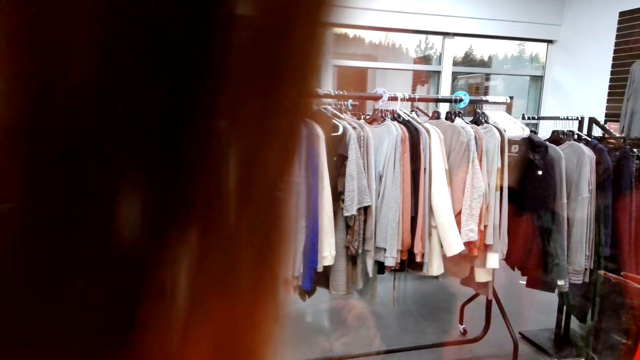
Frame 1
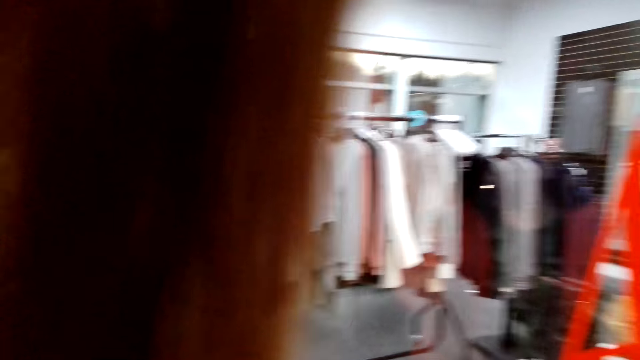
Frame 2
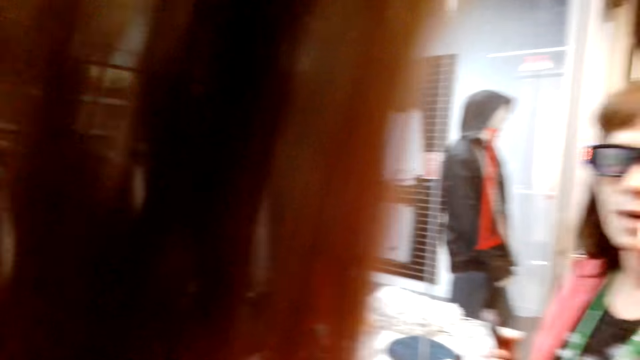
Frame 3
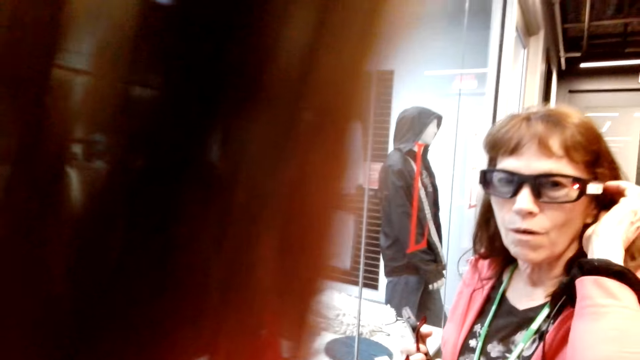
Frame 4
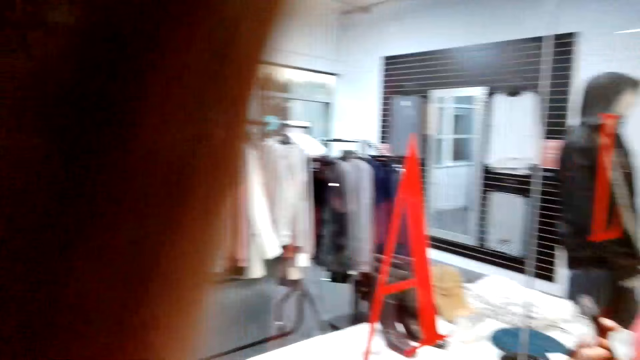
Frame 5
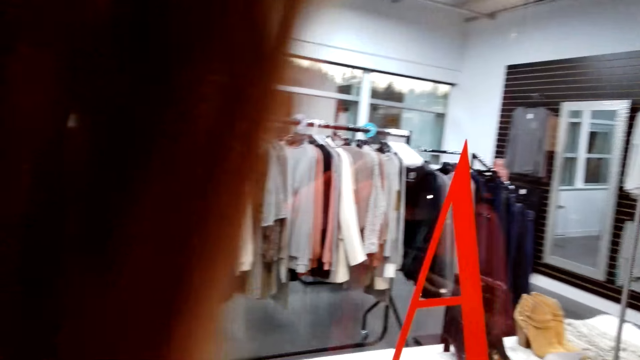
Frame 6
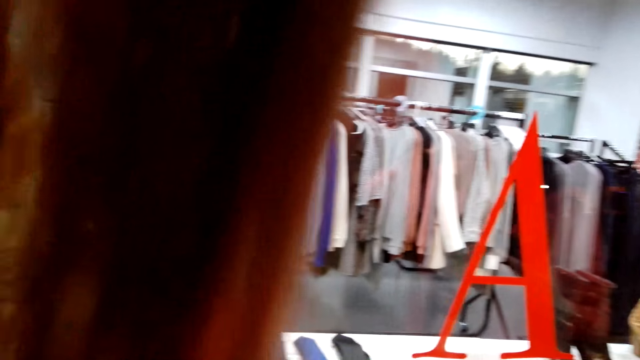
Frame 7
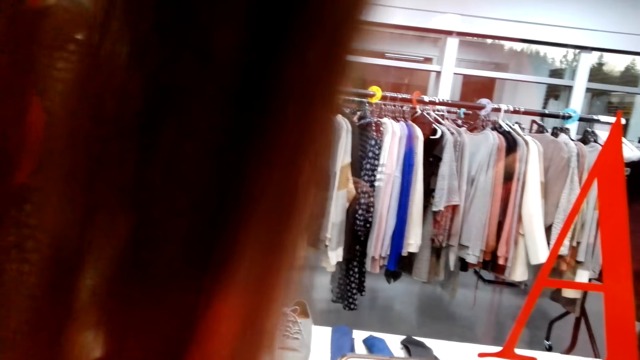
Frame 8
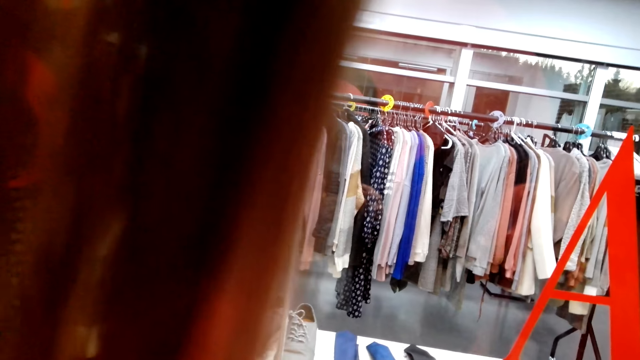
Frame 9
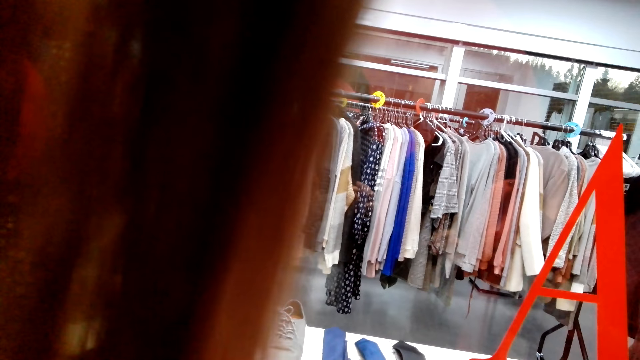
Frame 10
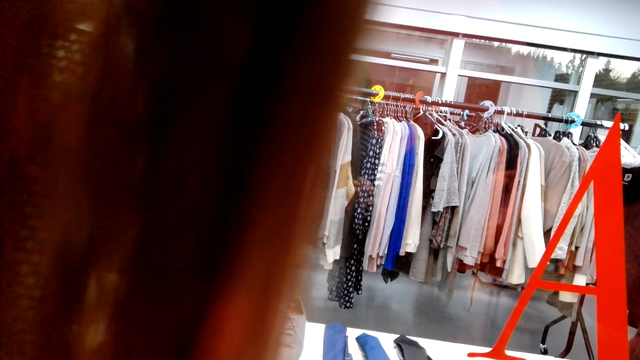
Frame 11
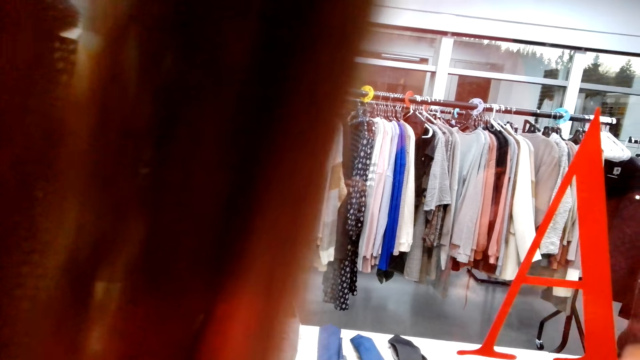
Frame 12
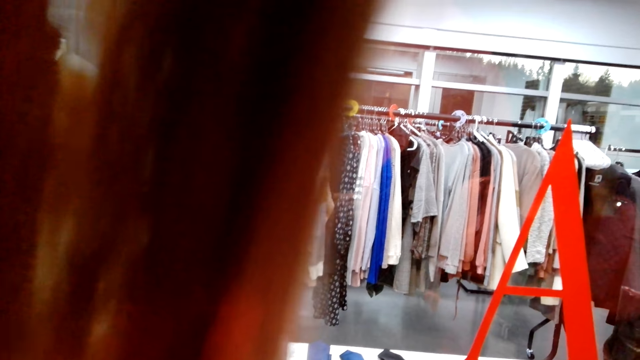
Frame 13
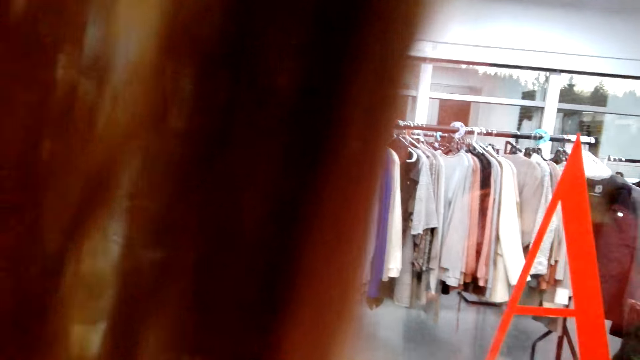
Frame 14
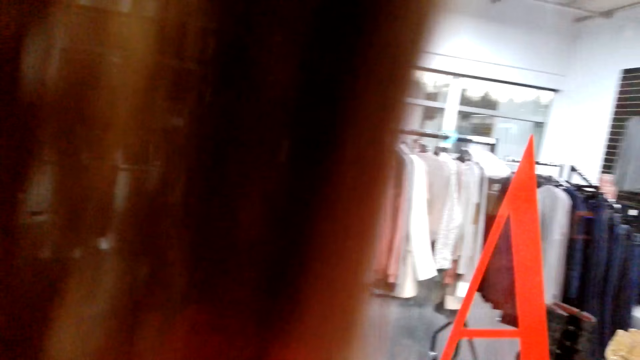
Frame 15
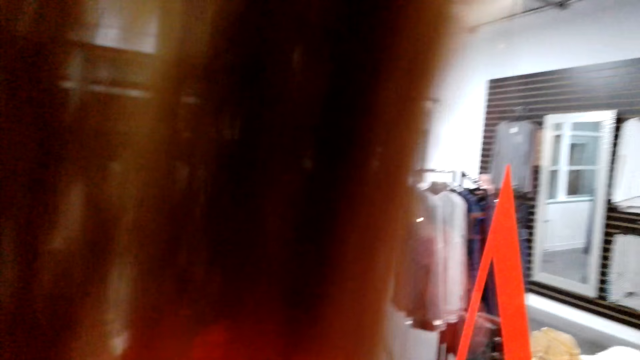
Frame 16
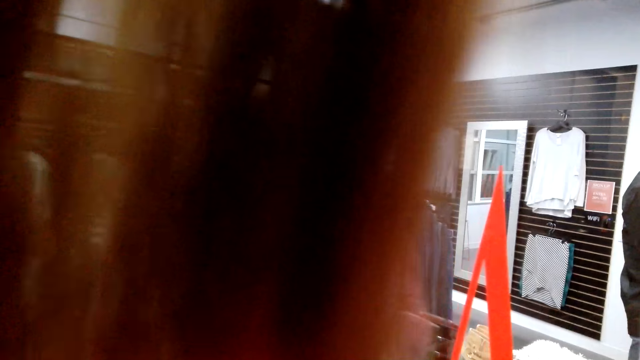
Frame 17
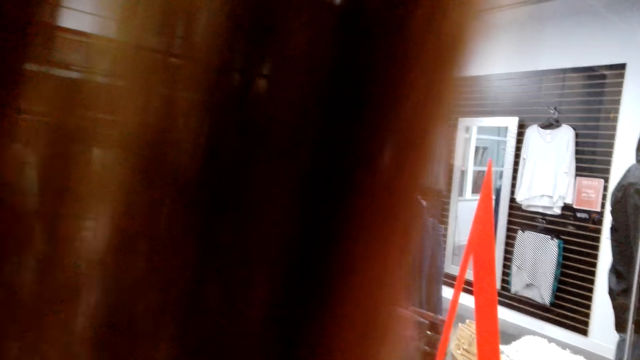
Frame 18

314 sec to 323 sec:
A female adjusts her hair. The camera wearer converses with the female.

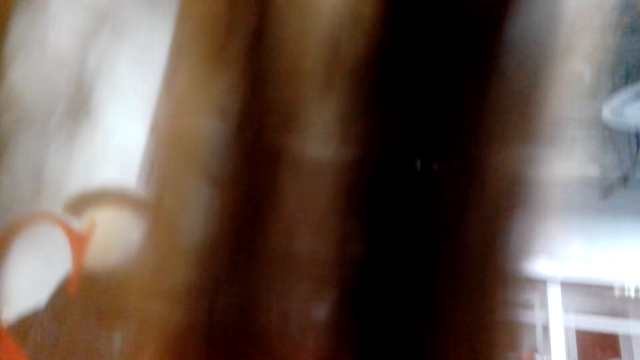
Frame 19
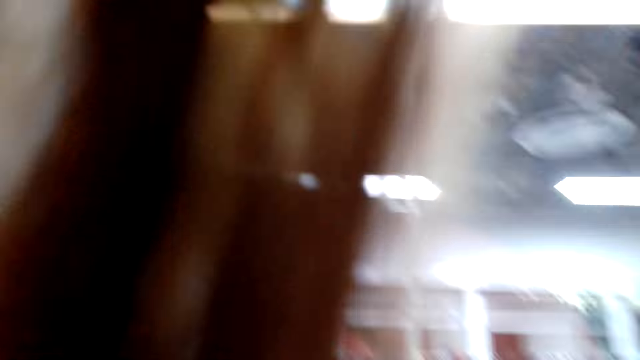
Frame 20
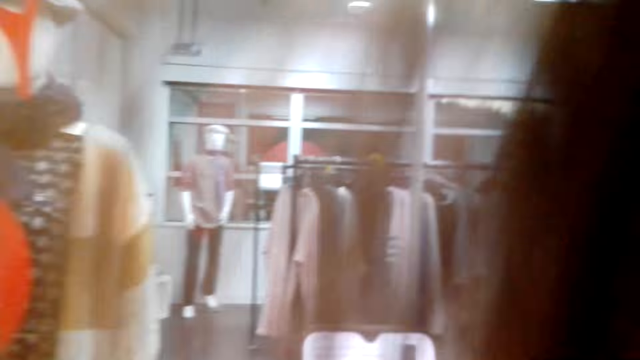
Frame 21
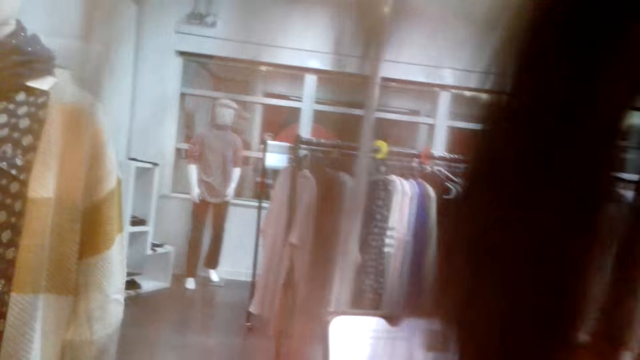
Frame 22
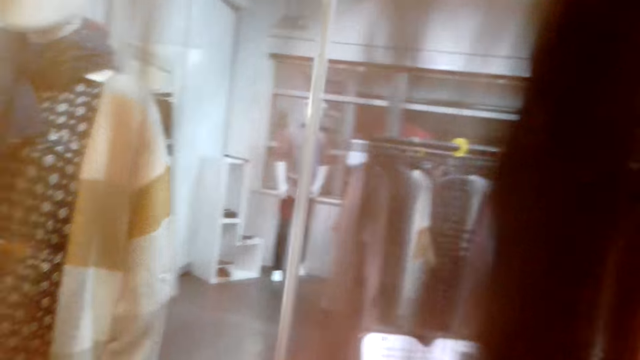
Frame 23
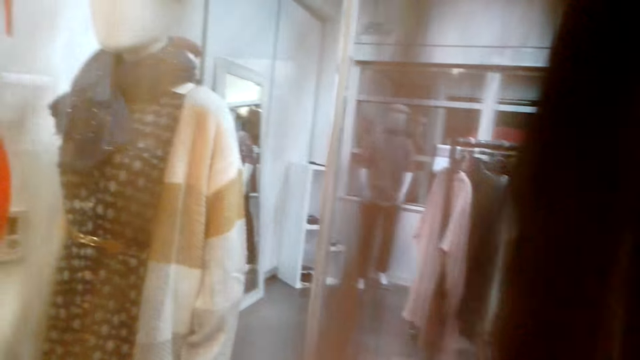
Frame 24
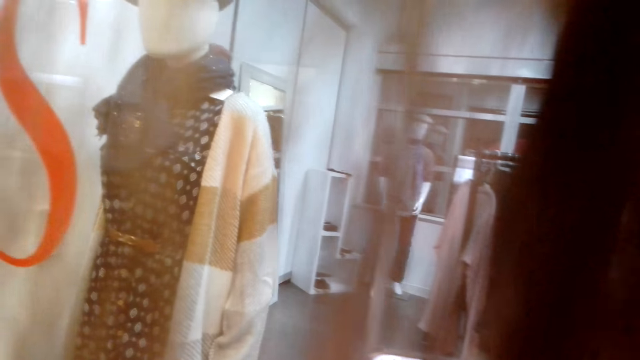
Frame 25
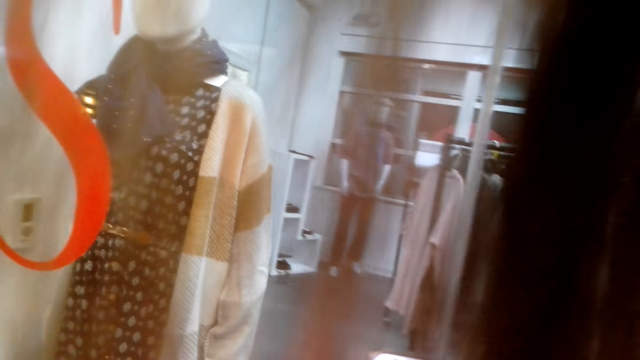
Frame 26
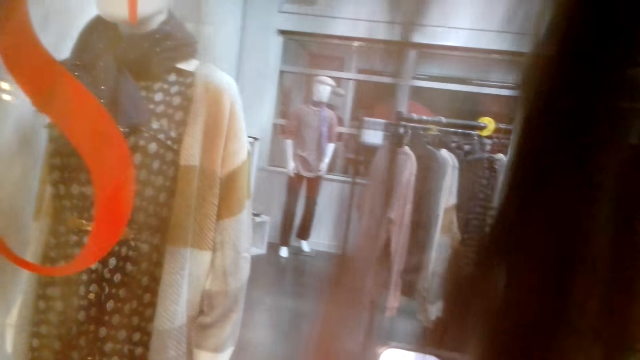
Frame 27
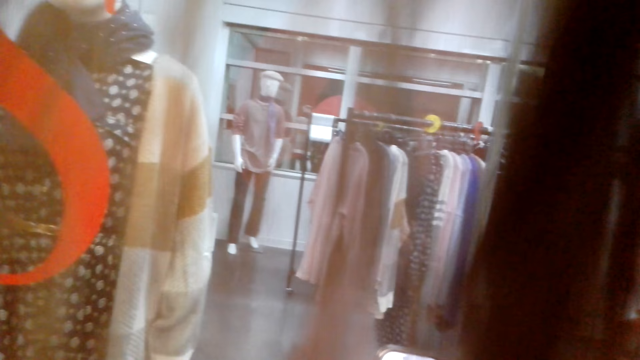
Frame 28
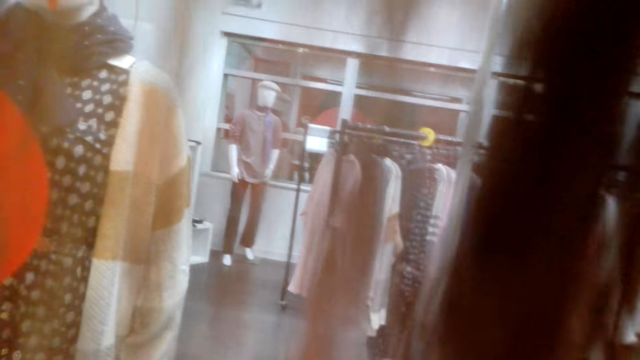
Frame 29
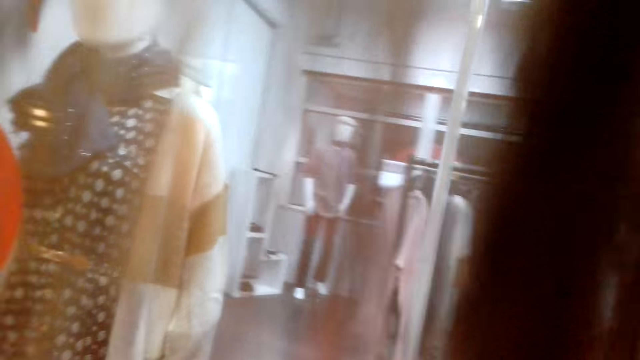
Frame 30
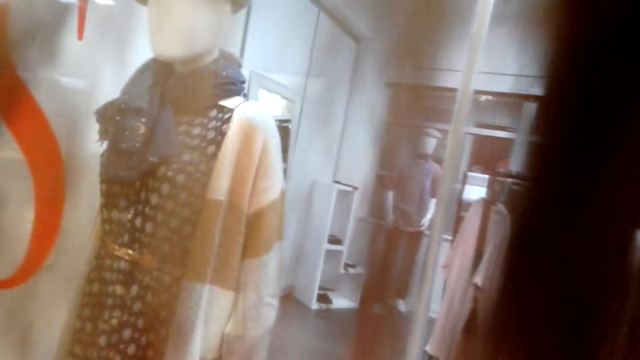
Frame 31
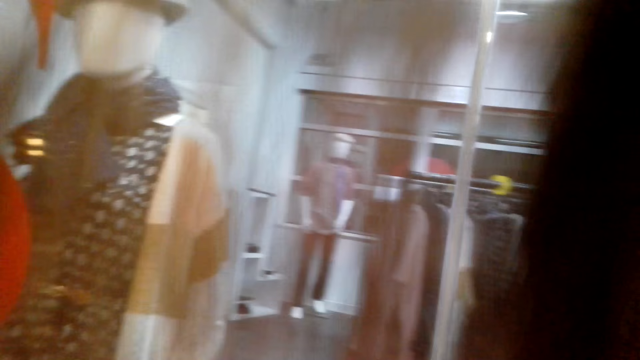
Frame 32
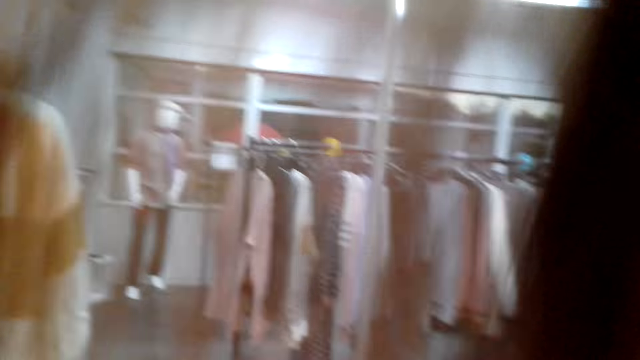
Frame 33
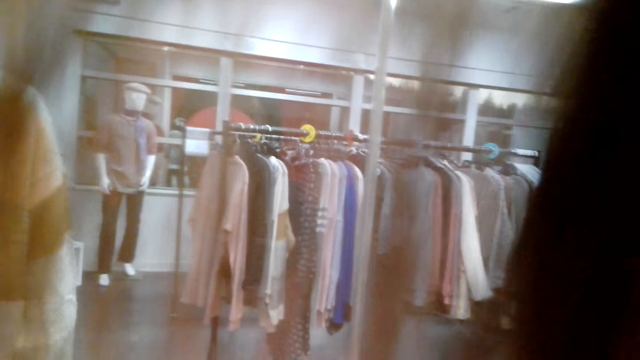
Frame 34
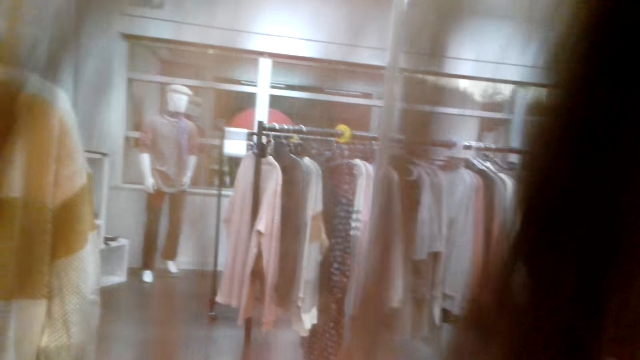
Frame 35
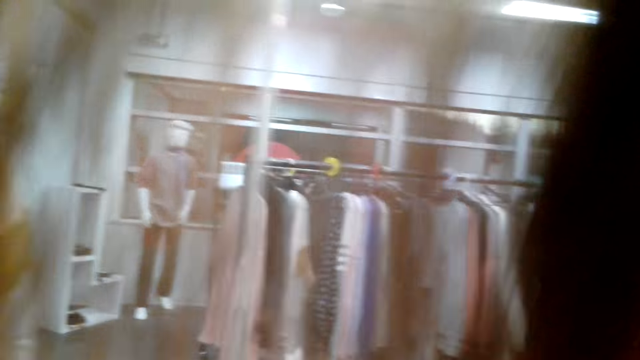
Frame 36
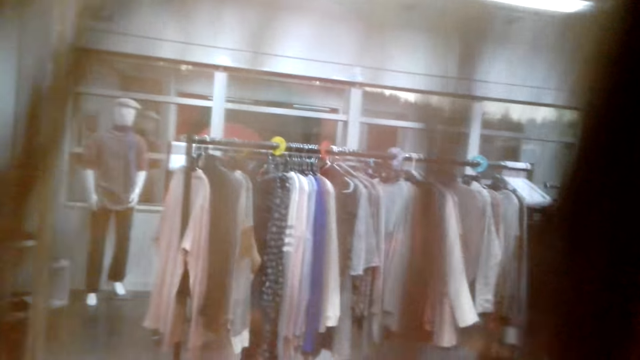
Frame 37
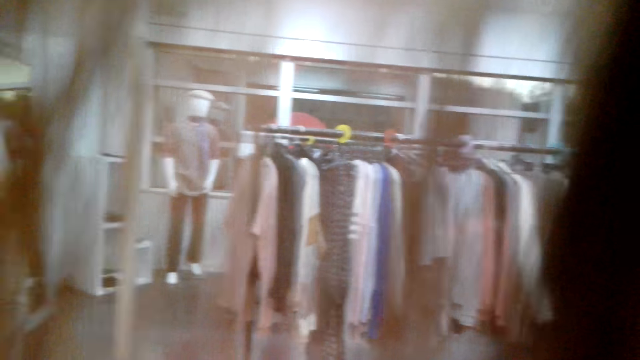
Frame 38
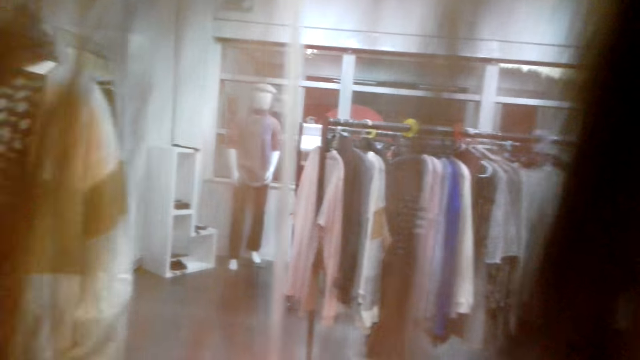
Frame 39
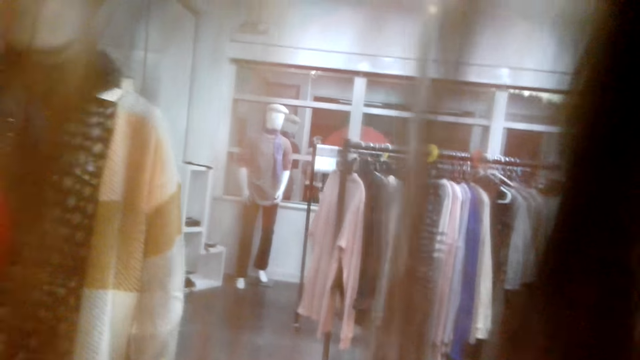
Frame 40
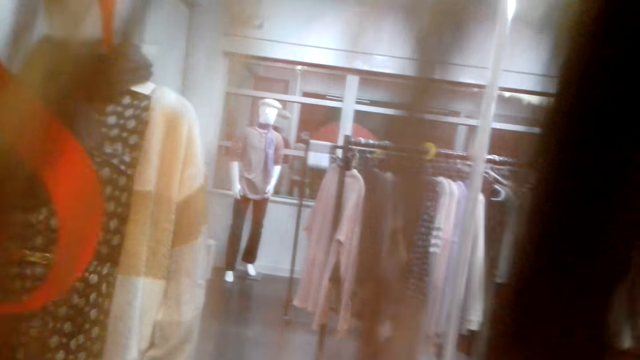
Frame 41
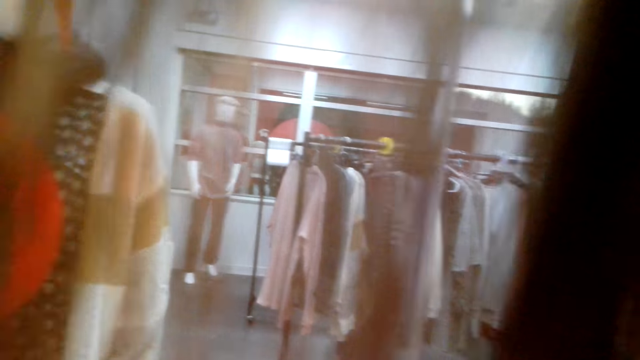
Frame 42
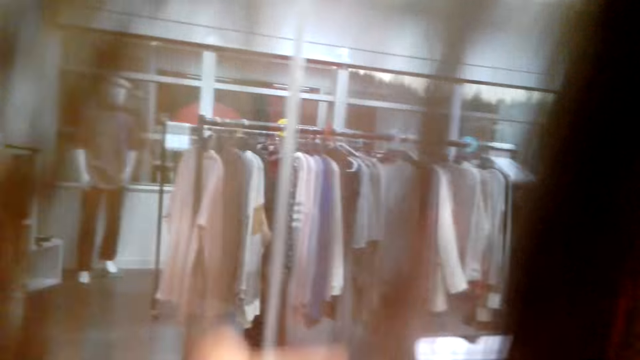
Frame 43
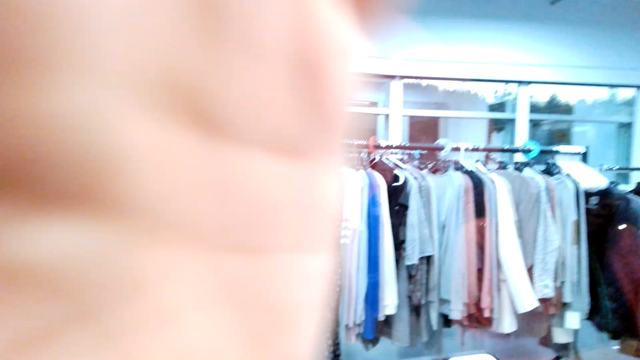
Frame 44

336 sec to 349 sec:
The camera wearer operates the phone. They look around. They converse with a female.
